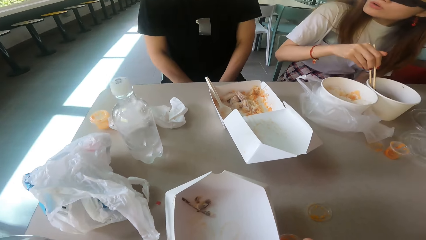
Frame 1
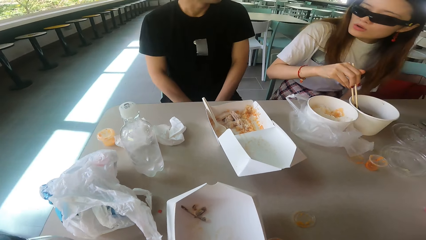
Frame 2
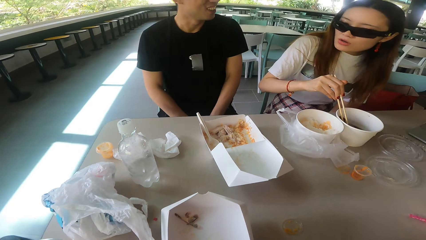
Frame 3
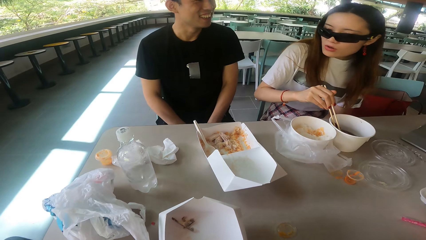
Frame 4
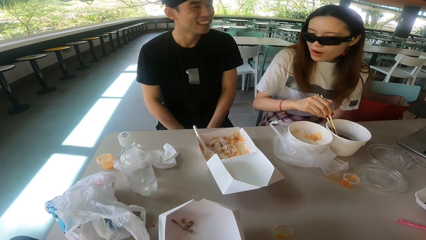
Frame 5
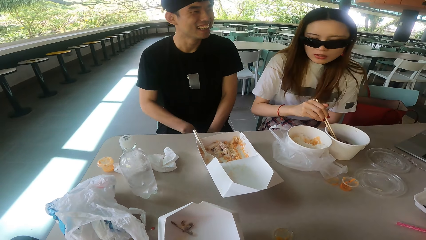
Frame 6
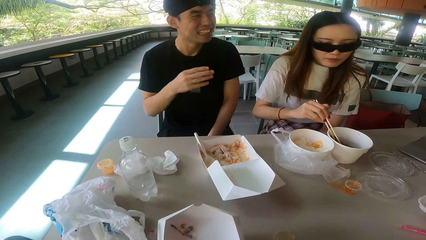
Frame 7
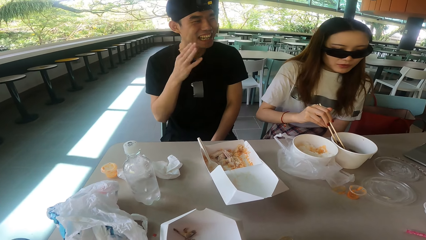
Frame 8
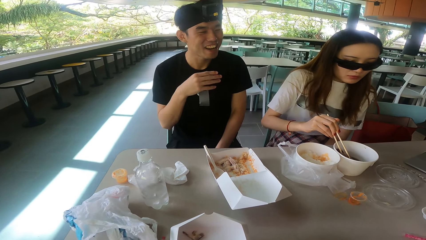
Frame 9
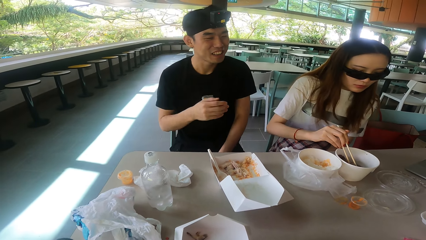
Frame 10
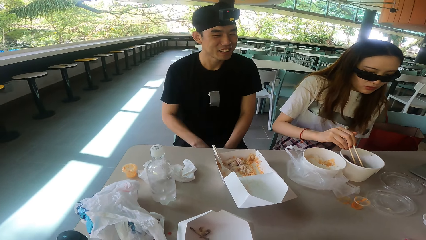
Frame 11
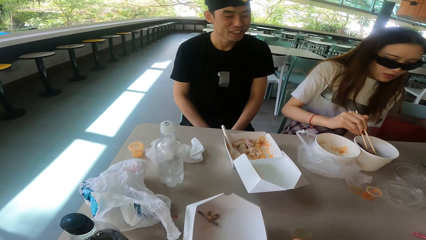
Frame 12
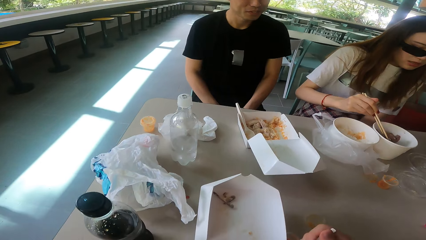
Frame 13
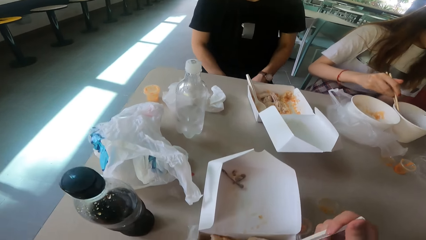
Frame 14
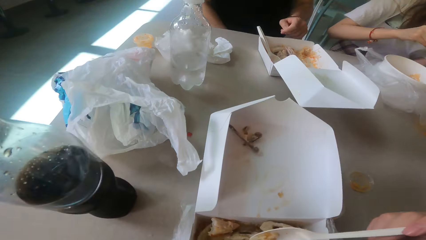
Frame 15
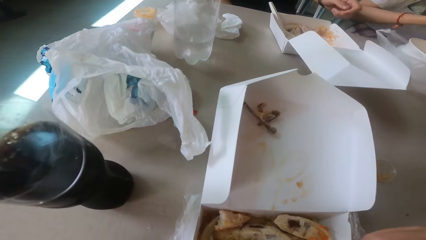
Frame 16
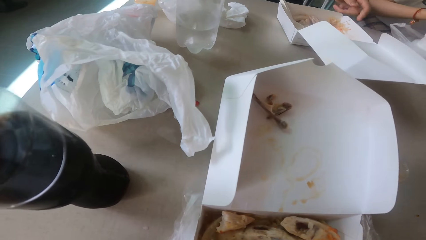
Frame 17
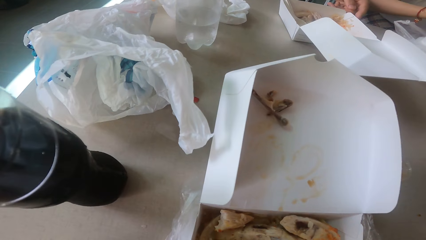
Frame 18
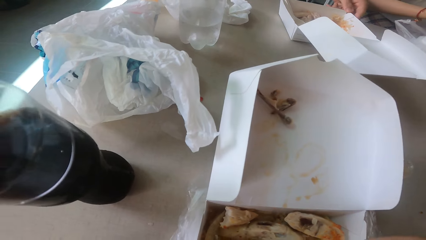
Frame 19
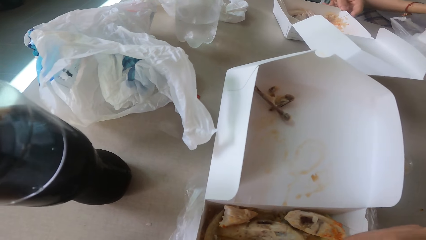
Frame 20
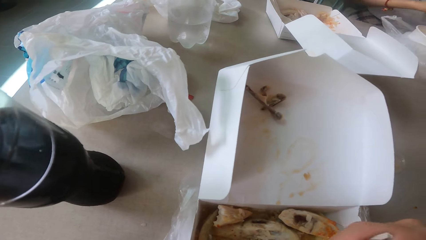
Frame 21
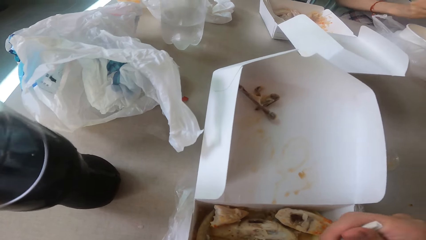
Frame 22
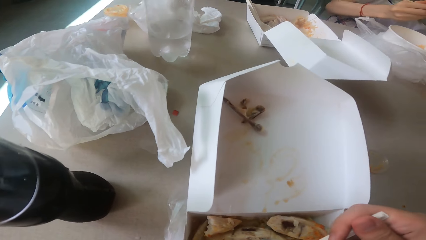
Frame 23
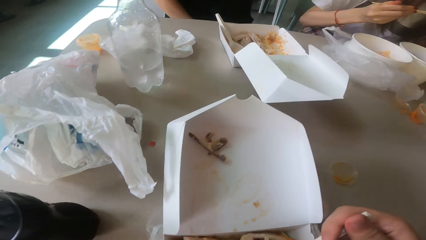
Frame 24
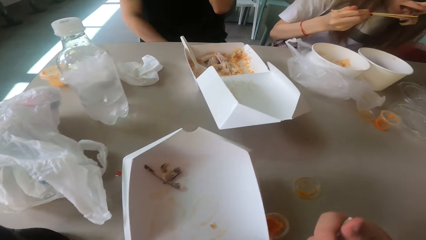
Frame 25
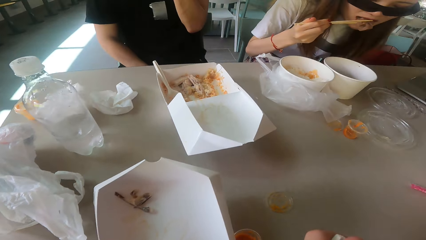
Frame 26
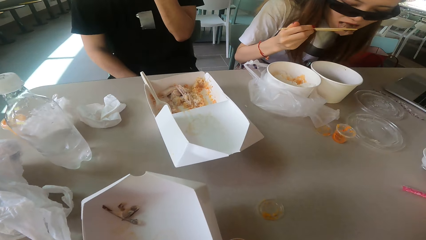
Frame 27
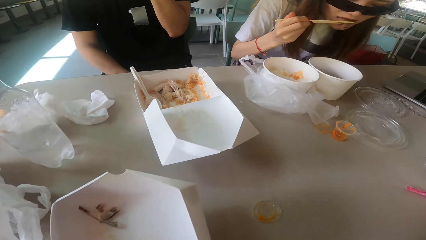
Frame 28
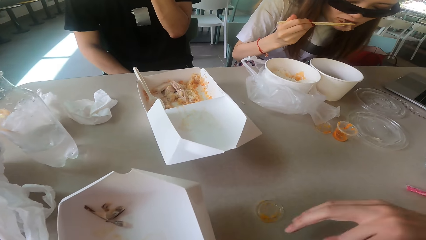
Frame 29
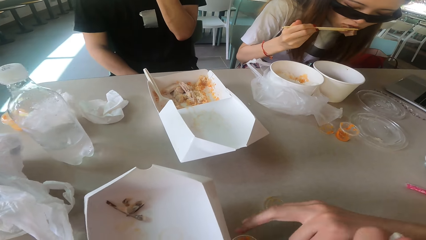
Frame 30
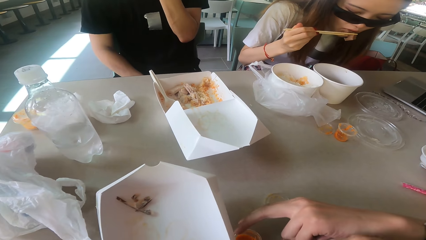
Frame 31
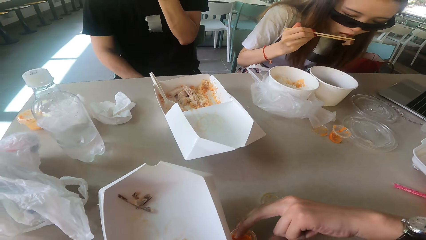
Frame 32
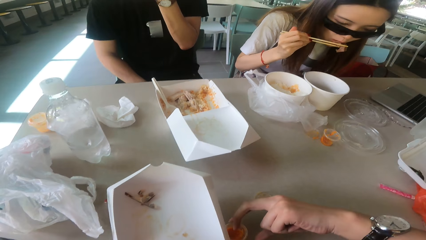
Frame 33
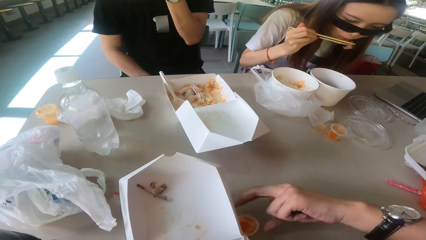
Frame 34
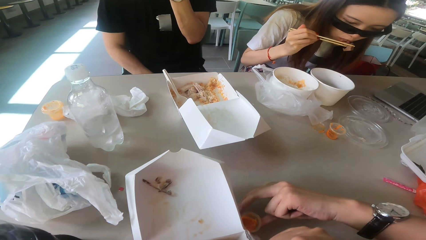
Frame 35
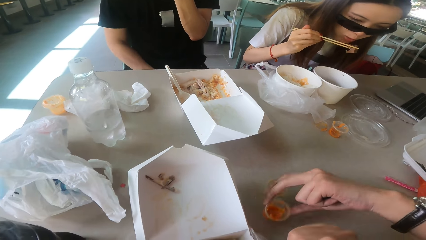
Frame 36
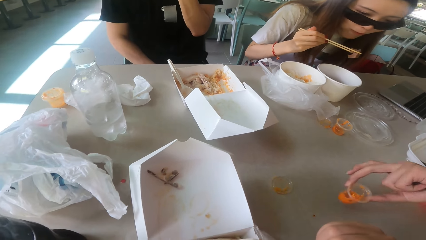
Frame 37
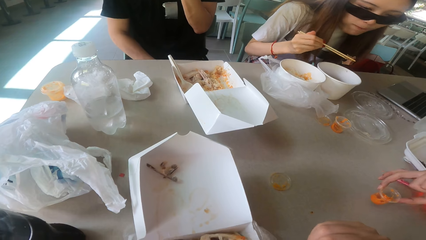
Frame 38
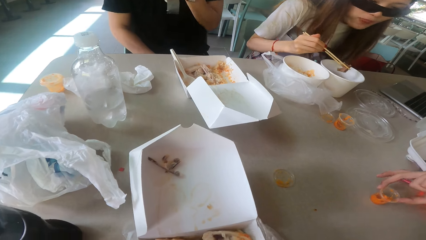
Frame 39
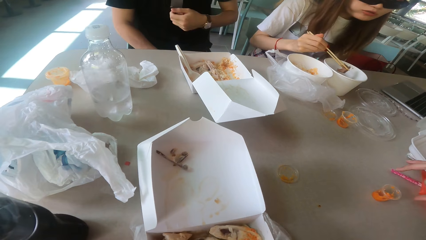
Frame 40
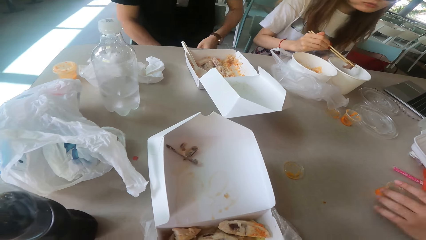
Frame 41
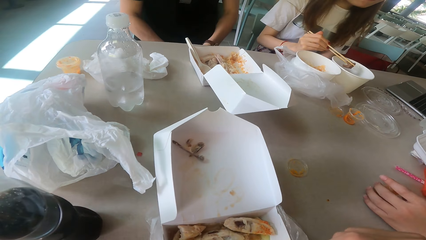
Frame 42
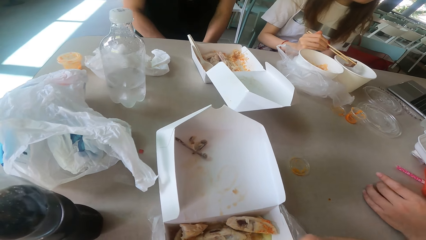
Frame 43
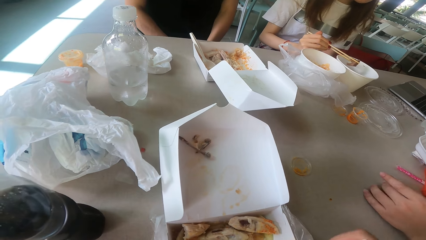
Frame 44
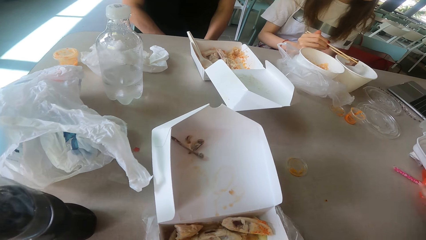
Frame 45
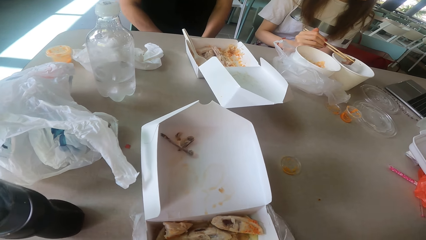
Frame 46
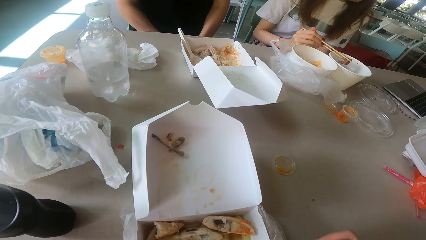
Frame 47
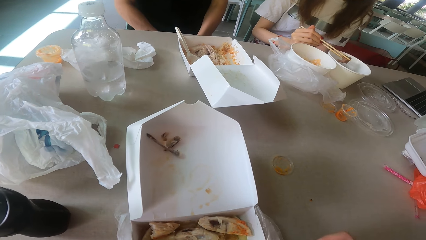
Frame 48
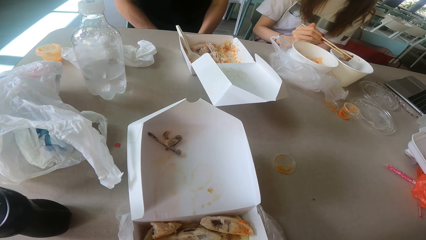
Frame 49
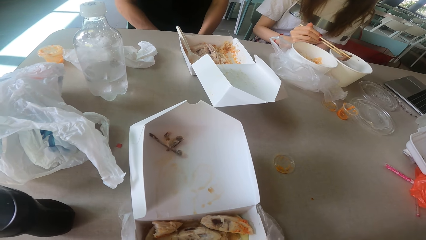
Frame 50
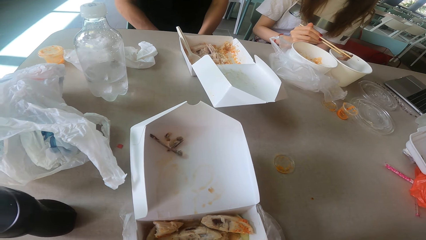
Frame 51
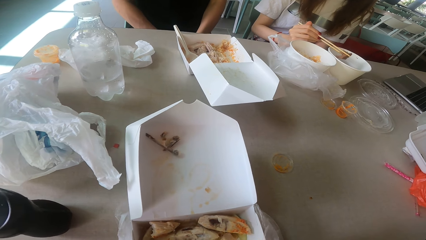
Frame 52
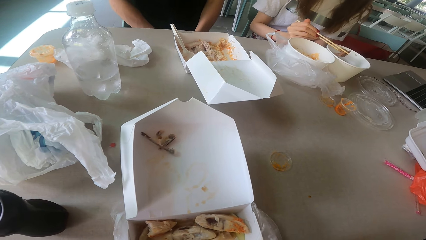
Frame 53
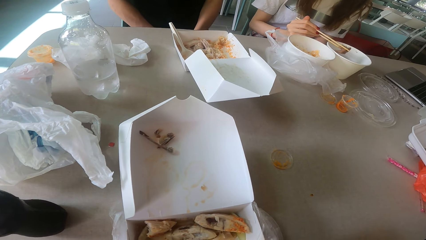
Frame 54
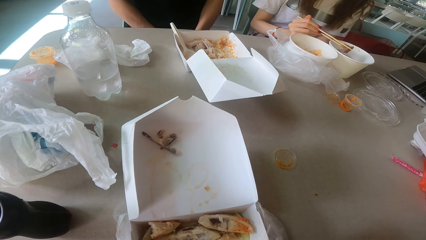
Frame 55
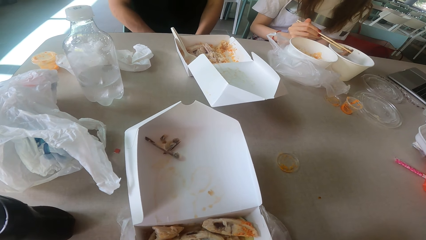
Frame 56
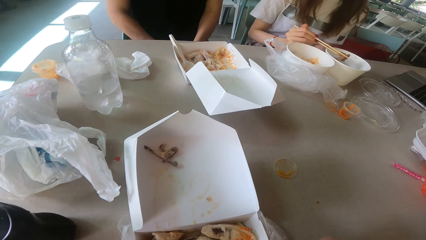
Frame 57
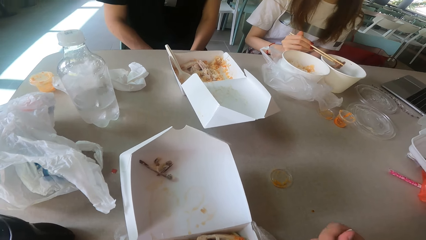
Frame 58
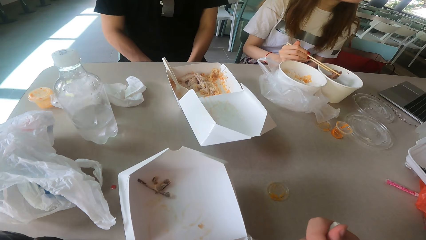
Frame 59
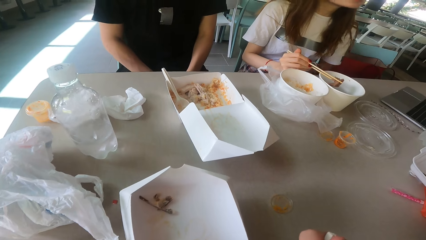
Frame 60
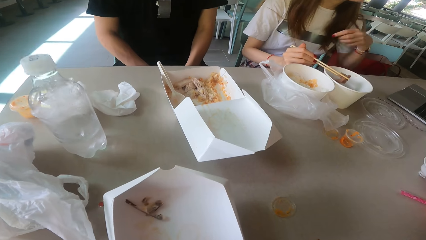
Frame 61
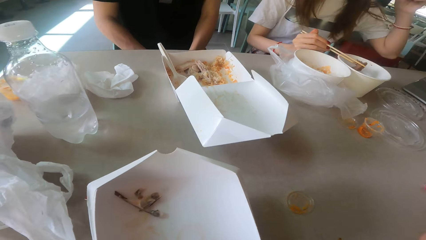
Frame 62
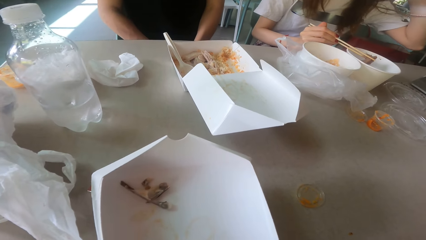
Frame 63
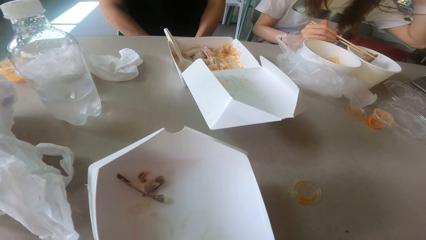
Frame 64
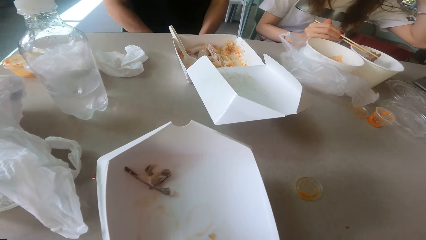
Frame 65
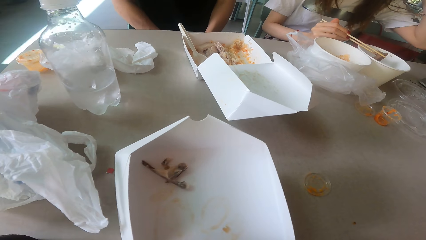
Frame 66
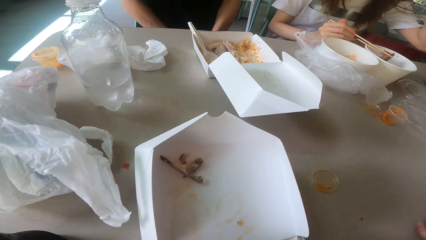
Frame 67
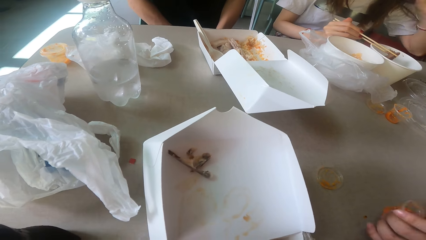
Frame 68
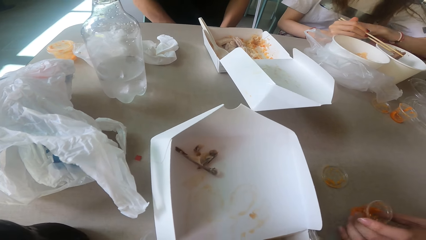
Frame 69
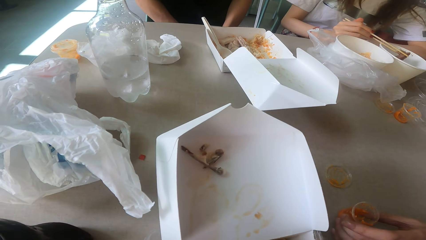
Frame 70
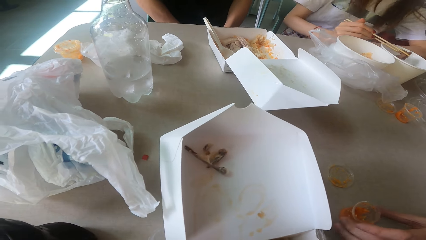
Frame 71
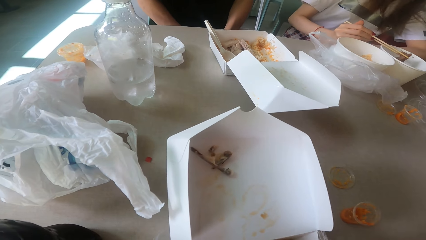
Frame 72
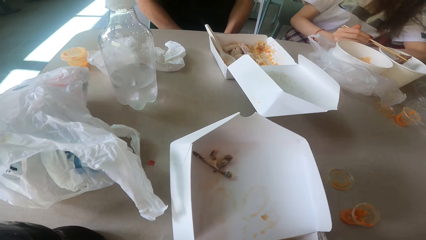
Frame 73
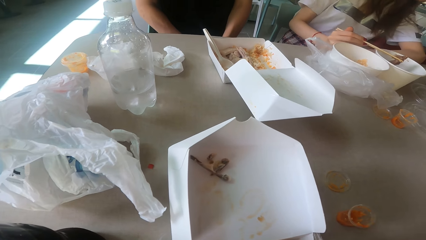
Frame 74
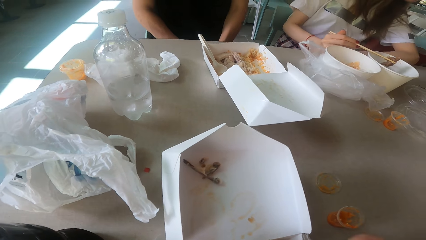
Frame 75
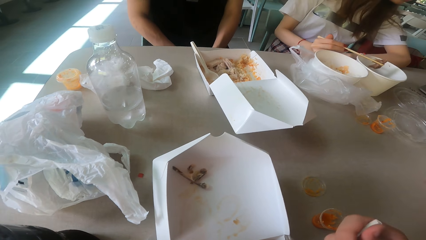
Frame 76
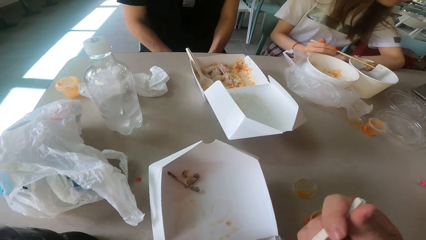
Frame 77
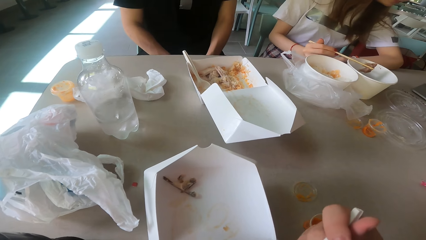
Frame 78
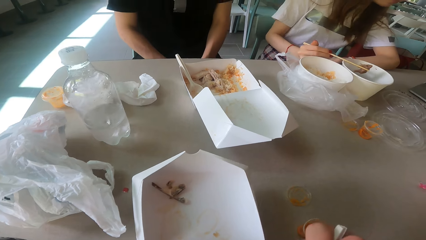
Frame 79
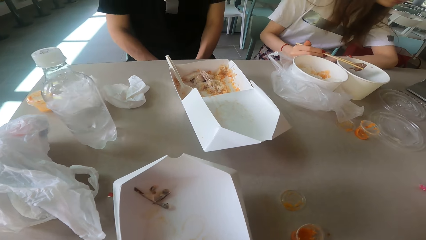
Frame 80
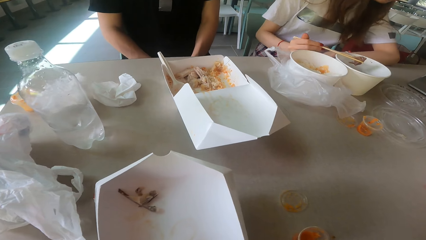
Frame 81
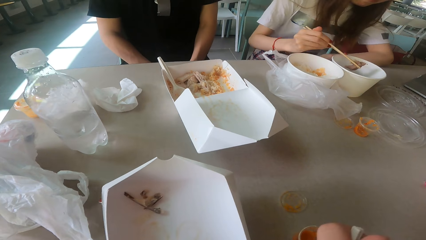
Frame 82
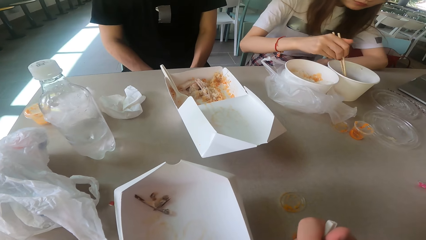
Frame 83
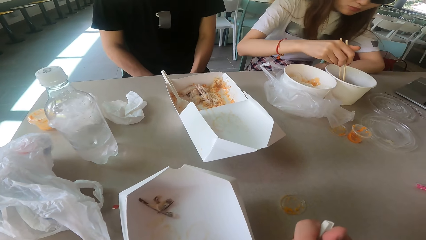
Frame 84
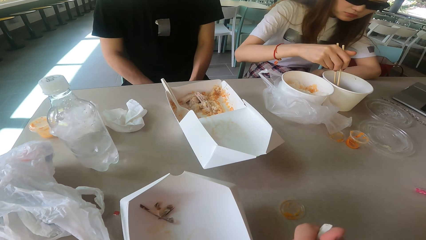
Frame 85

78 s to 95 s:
A woman stirs the soup. The camera wearer moves the box. A man picks up the salad. The woman moves the hand. The man drops the salad.
